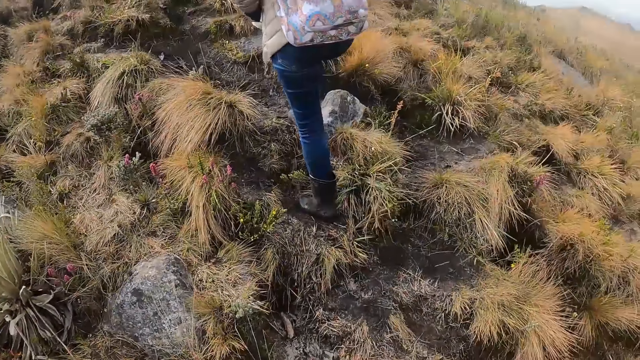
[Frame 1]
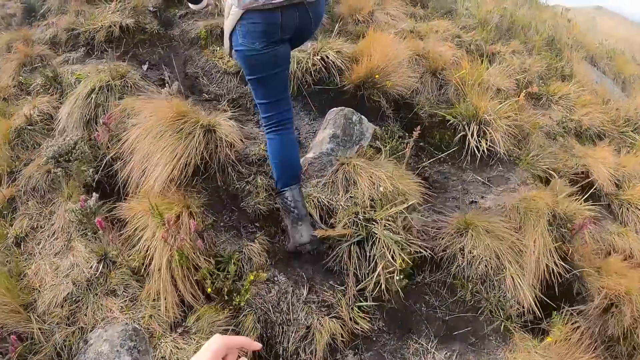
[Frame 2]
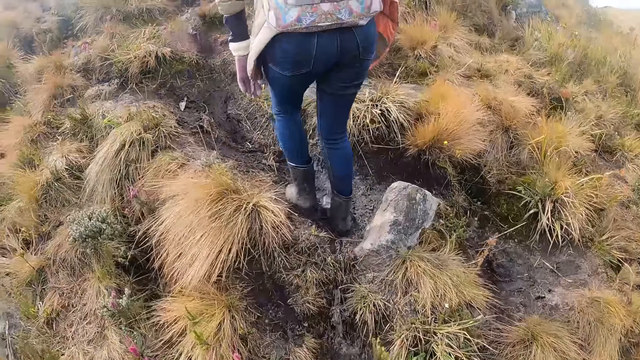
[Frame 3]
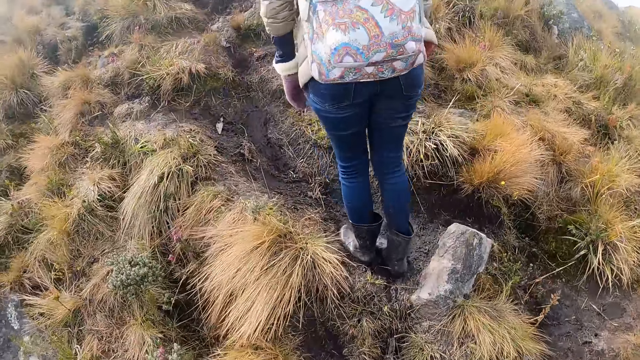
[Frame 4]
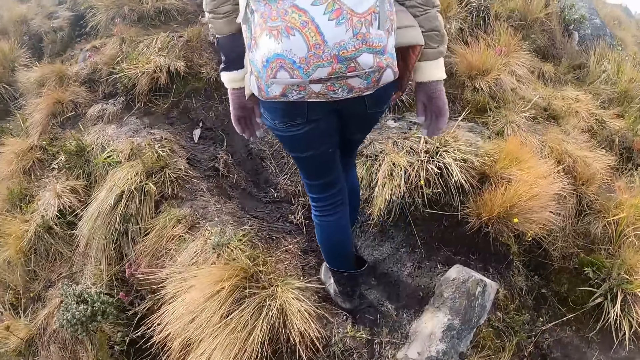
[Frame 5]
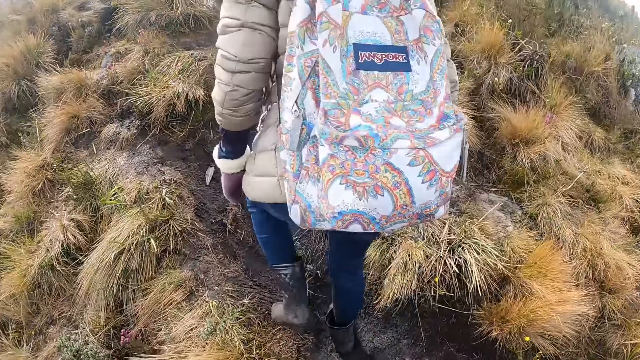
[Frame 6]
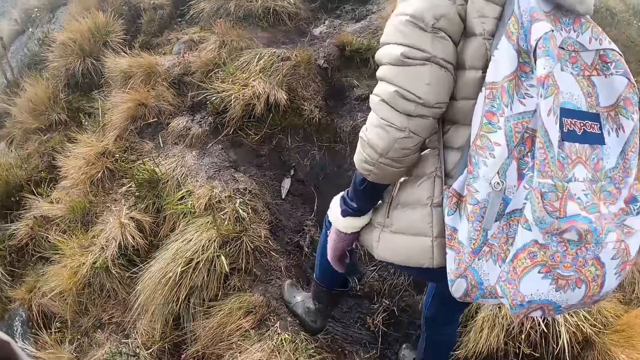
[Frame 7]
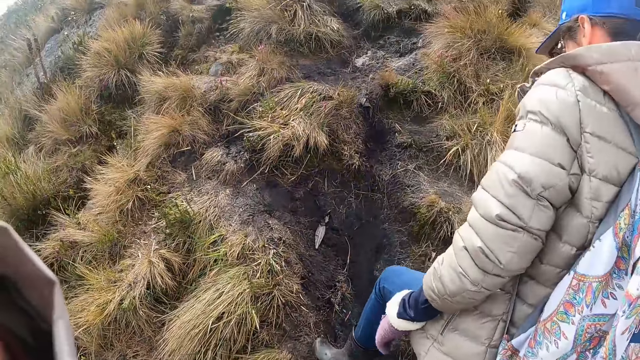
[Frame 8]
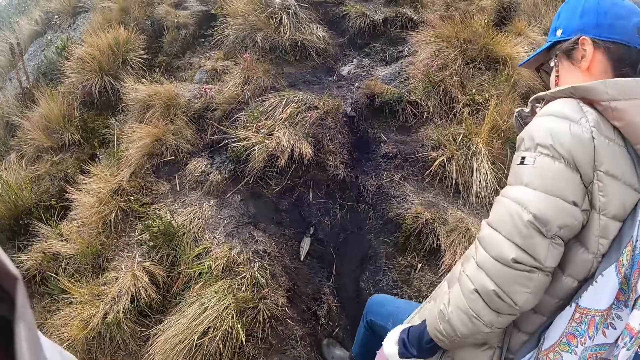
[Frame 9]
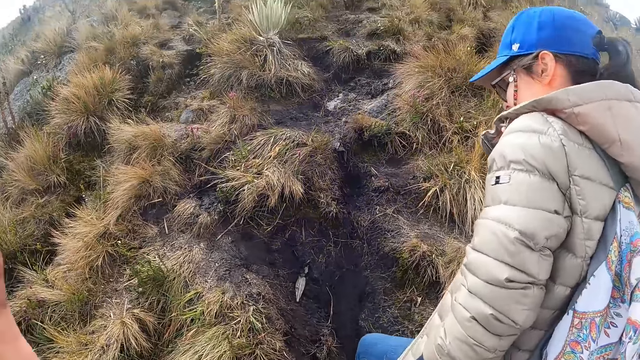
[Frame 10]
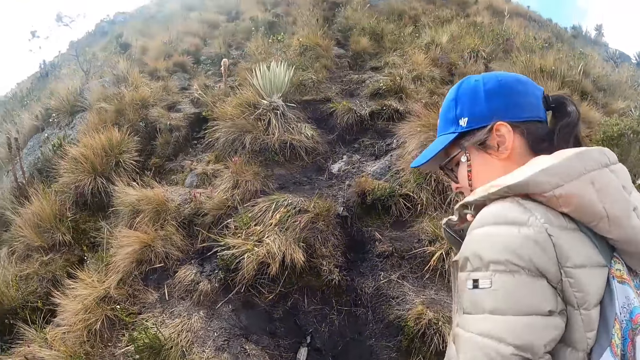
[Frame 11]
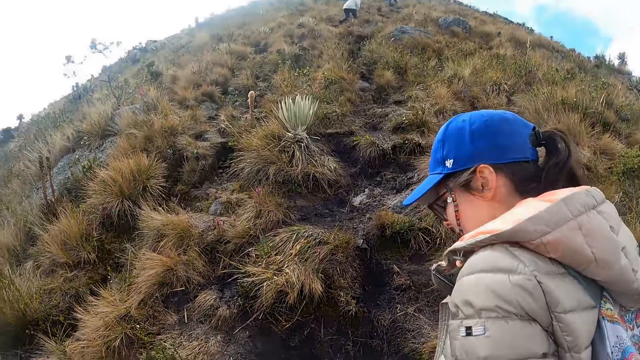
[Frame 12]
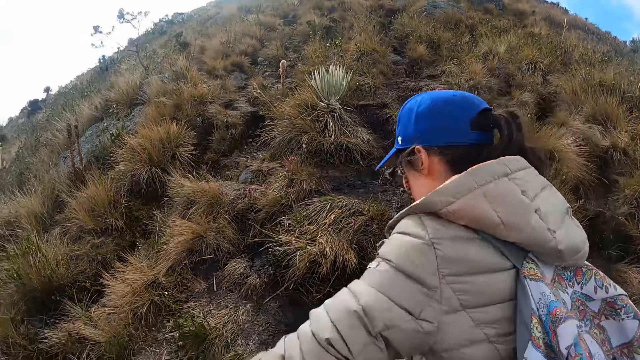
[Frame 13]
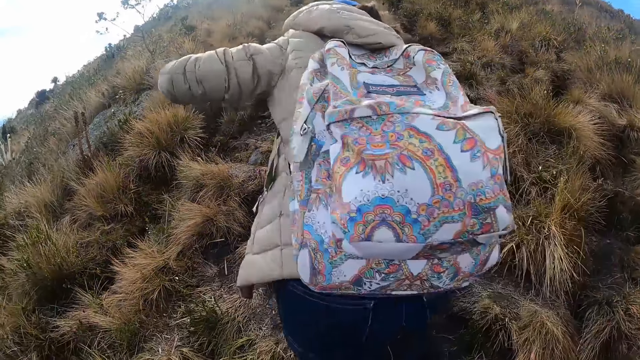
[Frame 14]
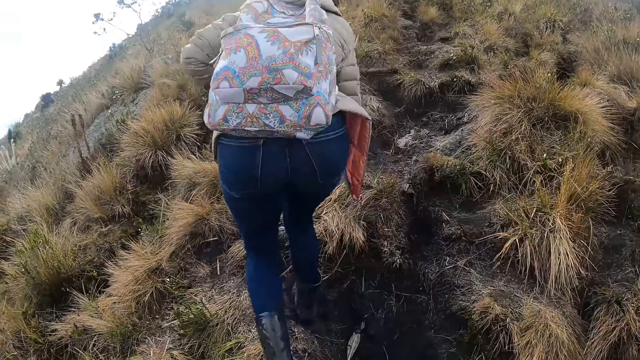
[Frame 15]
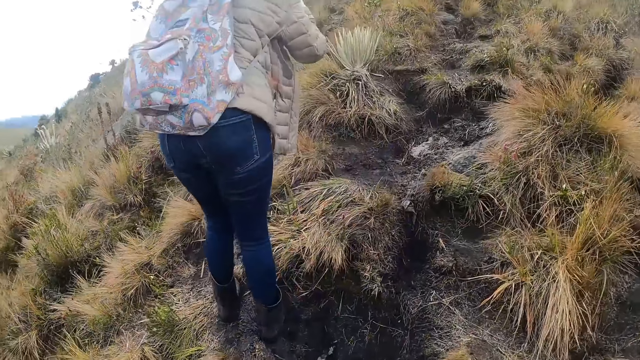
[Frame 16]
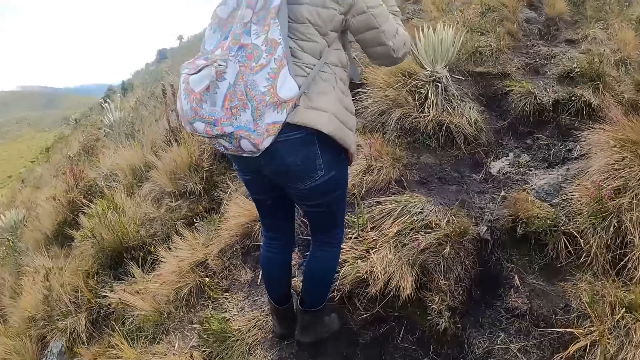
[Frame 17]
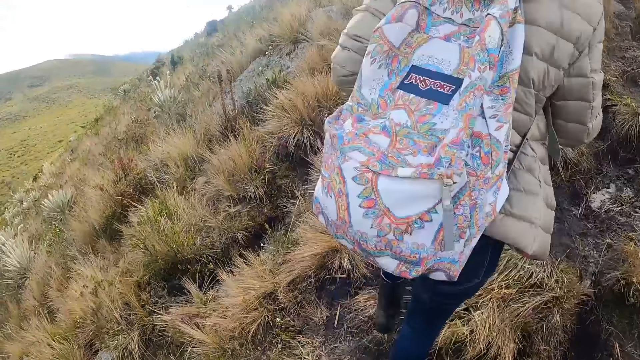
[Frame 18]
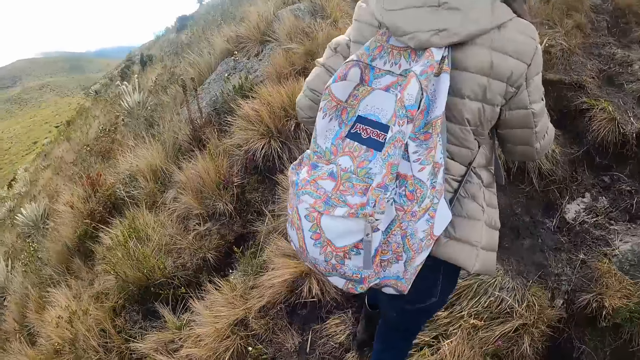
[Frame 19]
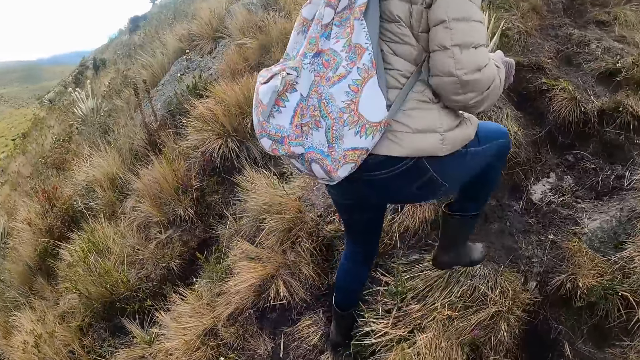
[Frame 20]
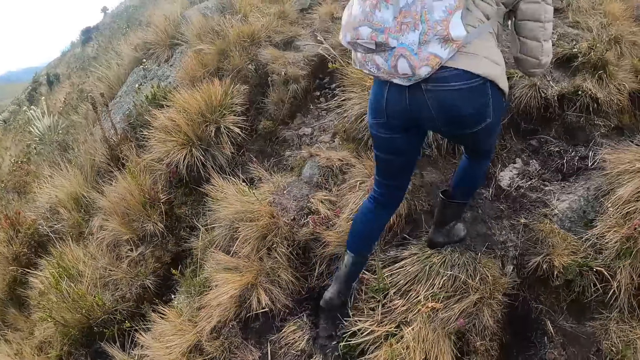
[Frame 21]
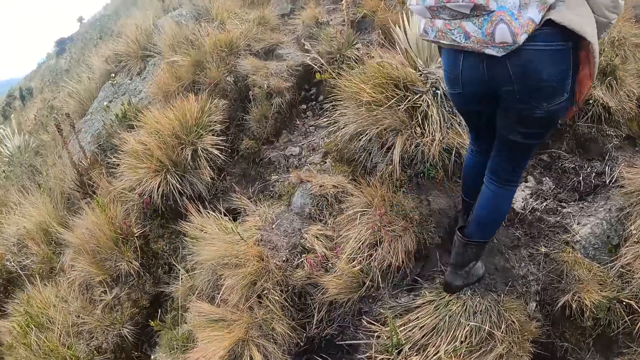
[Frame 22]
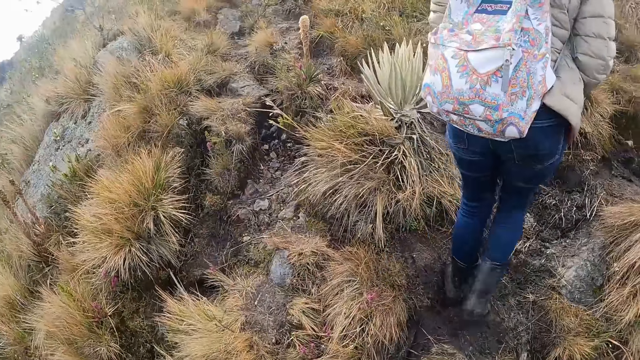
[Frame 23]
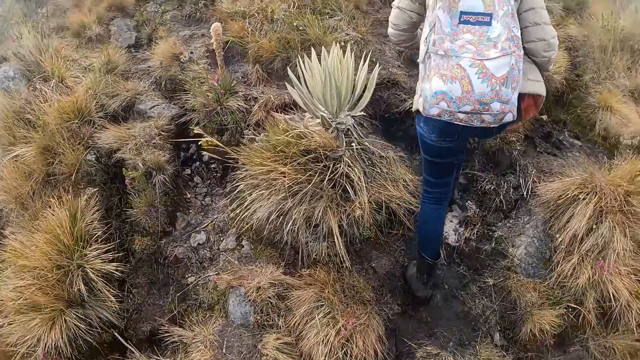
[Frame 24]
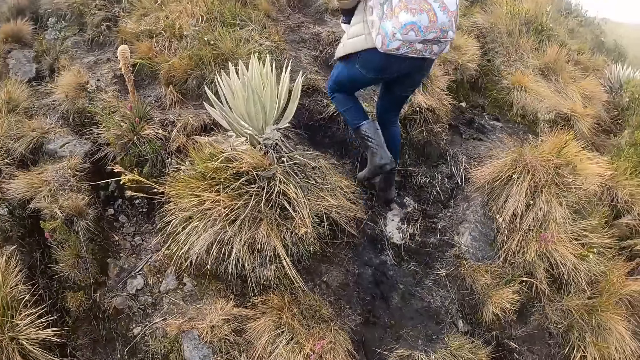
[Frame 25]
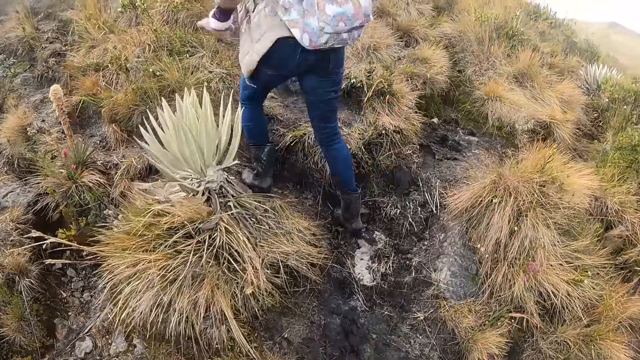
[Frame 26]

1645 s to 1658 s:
The camera wearer looks at a person. They walk uphill.

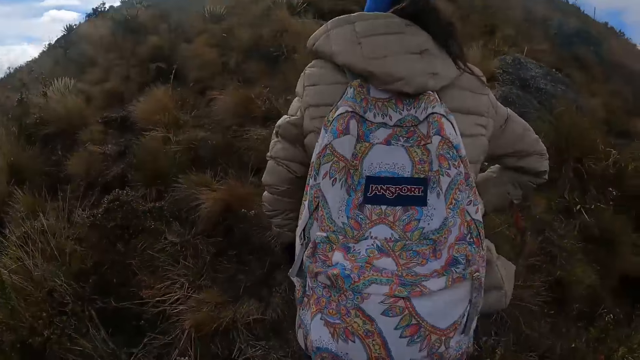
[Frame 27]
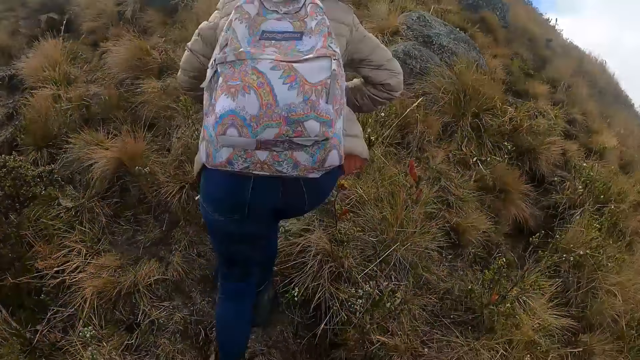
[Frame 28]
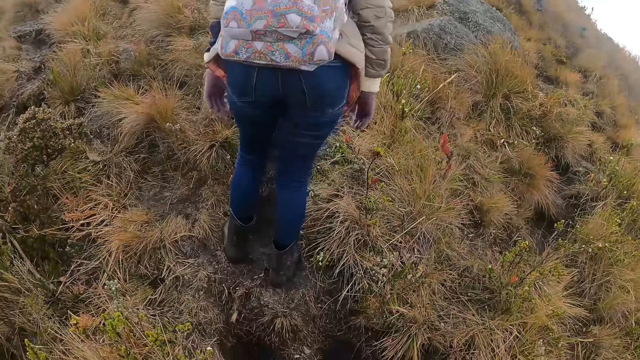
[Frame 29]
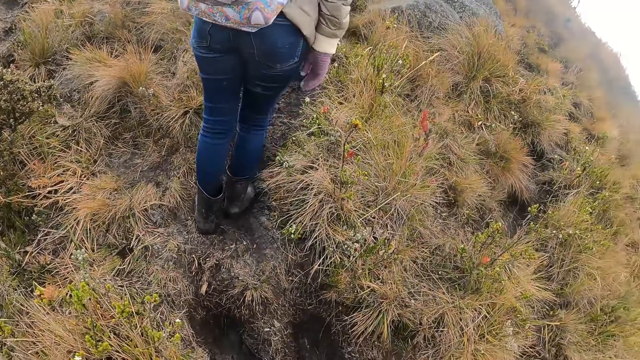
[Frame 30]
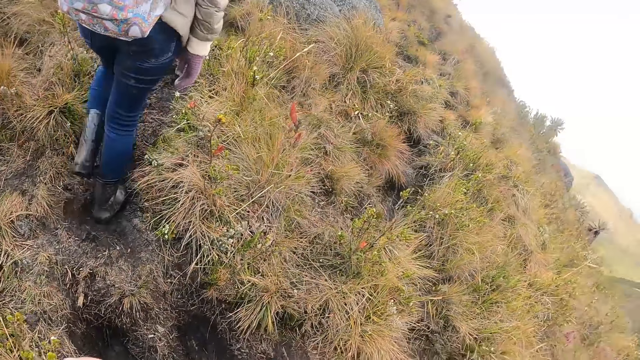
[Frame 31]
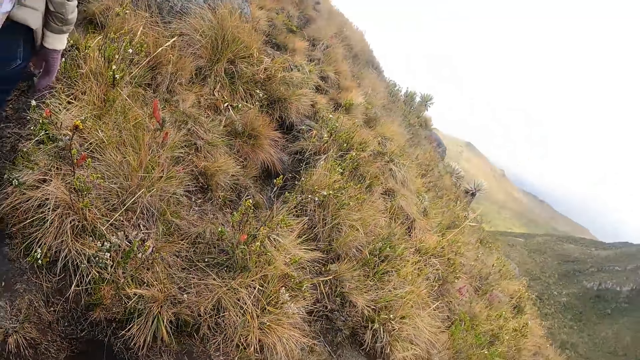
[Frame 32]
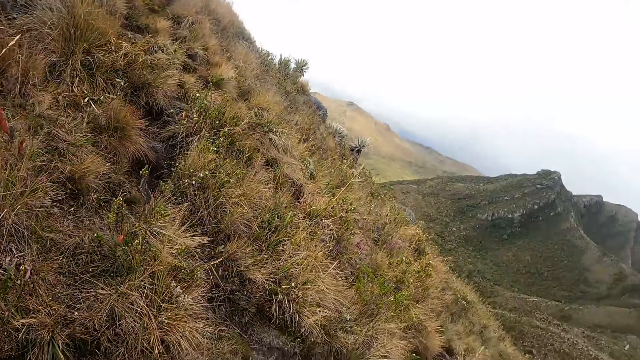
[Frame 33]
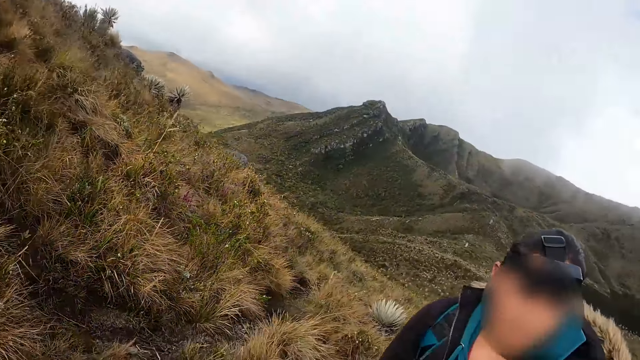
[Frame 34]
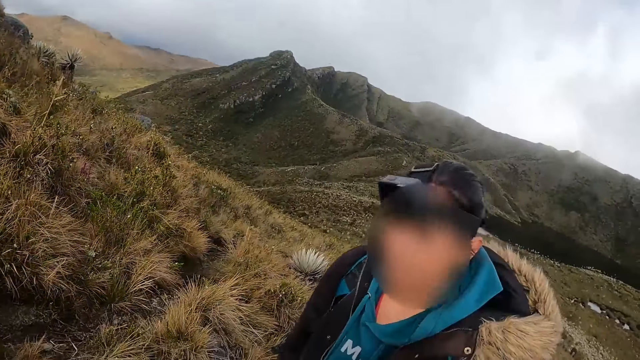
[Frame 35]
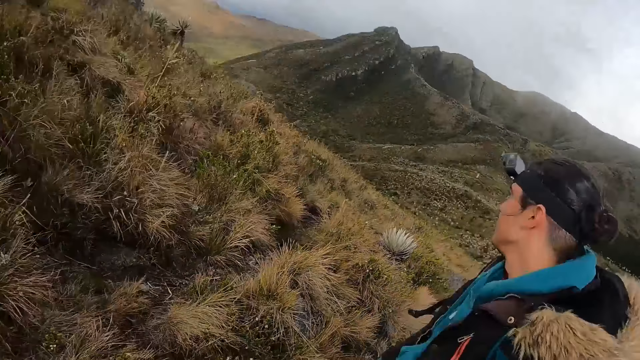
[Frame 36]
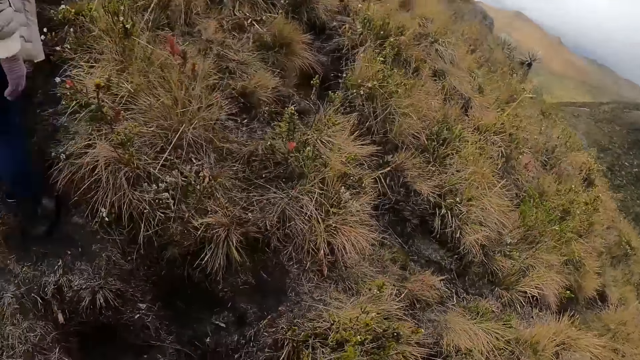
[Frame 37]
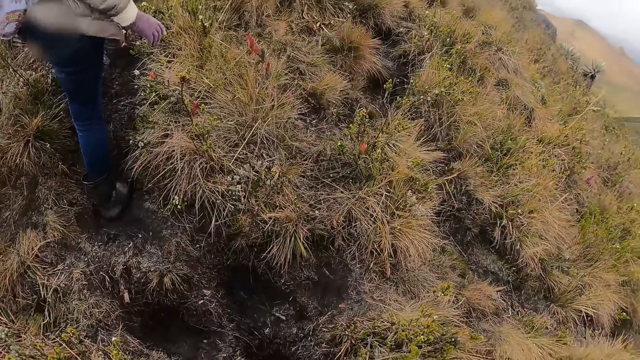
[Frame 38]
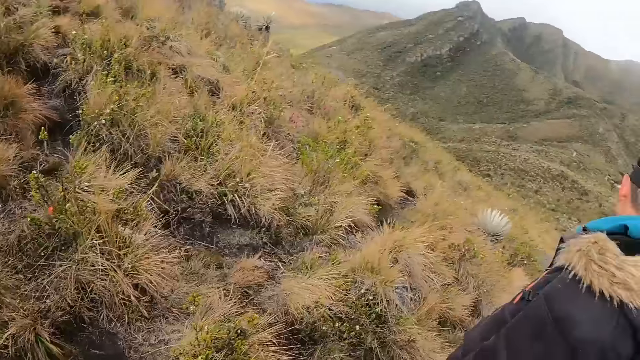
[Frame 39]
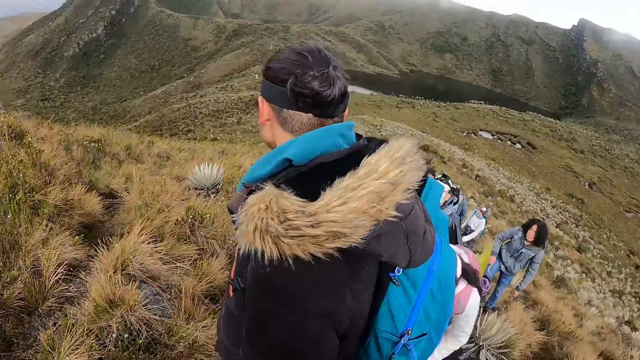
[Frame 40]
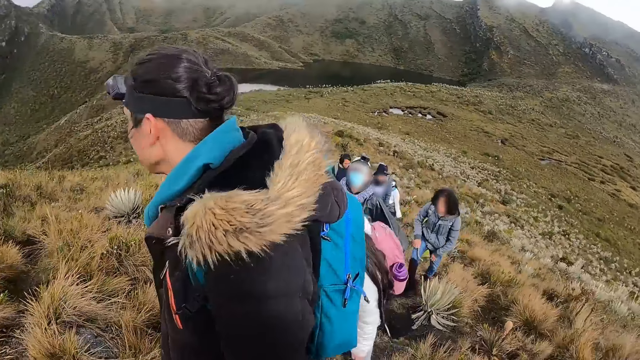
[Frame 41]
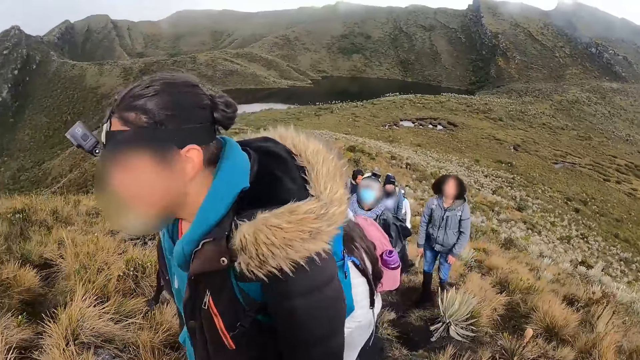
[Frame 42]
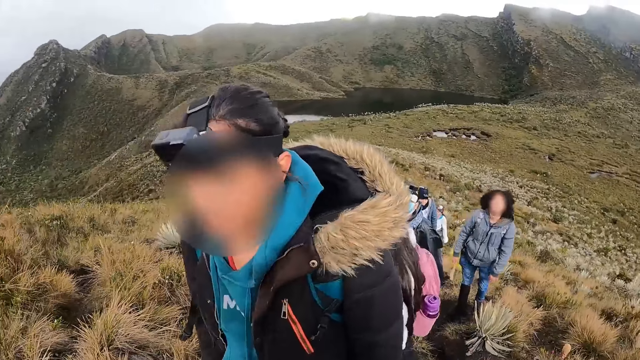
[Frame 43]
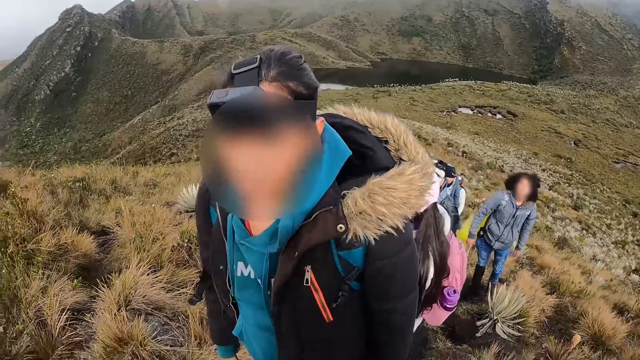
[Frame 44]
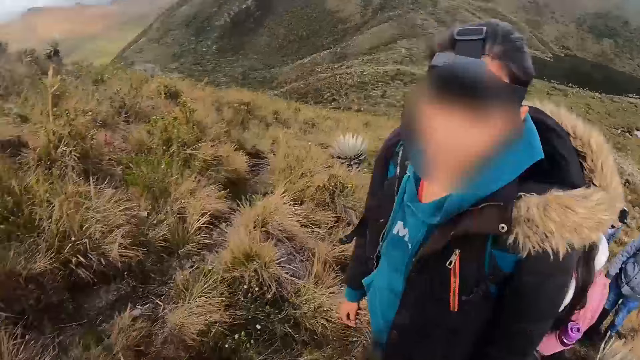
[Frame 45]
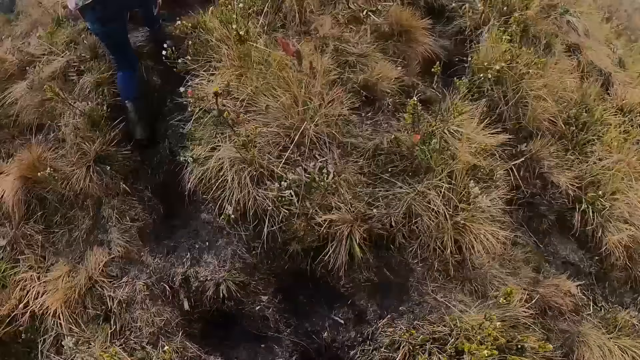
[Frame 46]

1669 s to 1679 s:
The camera wearer looks downhill. They interact with a man. They interact with a group of people.
